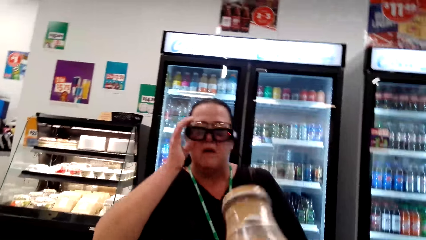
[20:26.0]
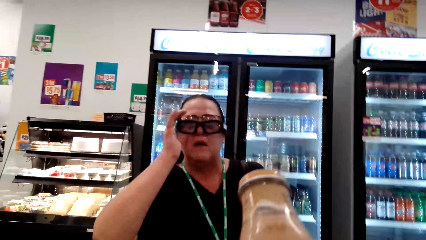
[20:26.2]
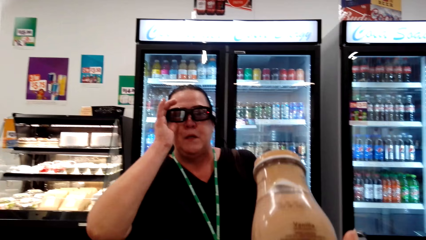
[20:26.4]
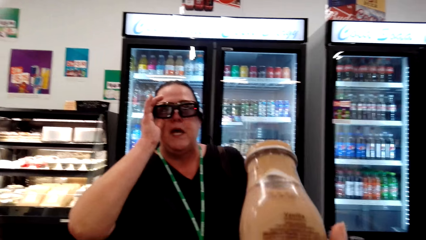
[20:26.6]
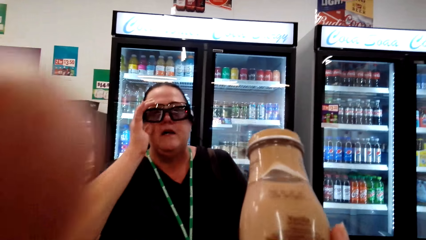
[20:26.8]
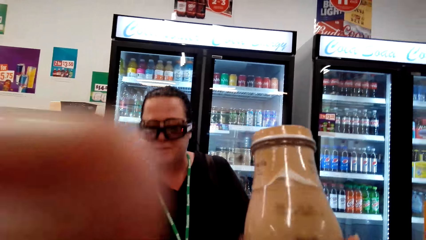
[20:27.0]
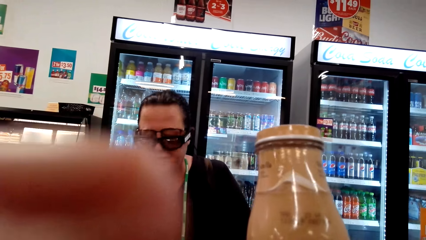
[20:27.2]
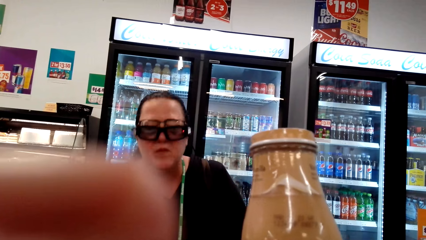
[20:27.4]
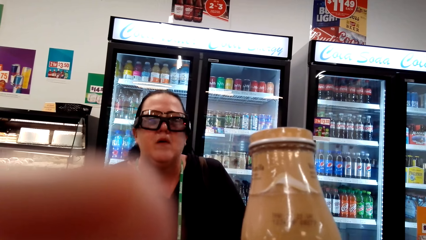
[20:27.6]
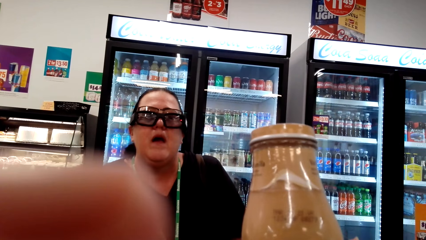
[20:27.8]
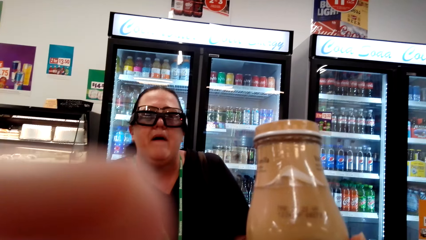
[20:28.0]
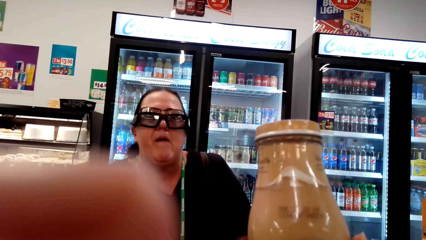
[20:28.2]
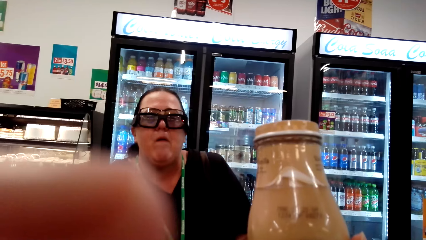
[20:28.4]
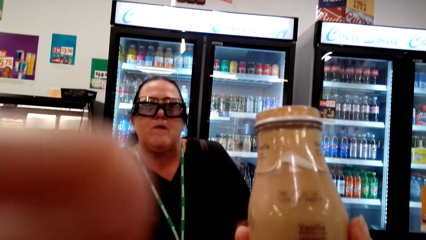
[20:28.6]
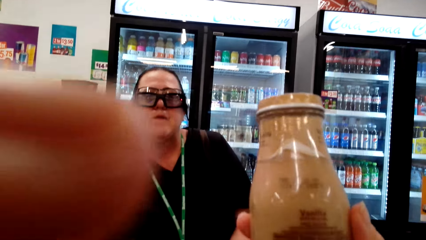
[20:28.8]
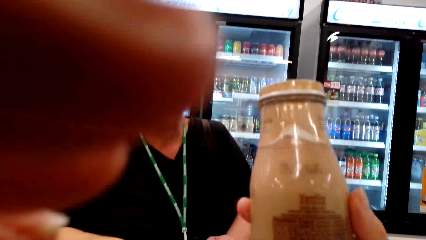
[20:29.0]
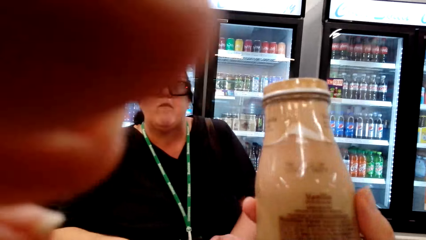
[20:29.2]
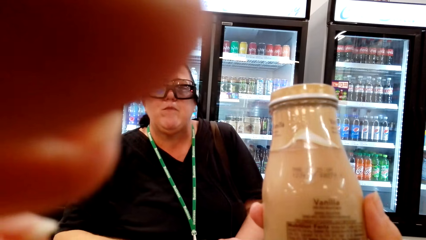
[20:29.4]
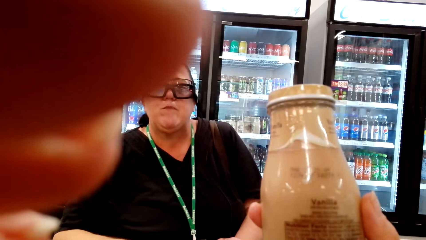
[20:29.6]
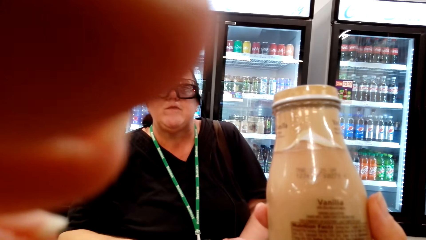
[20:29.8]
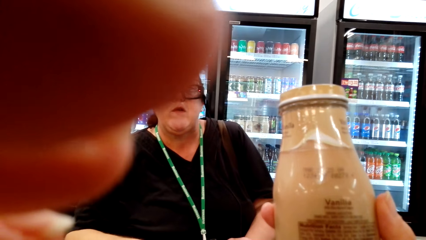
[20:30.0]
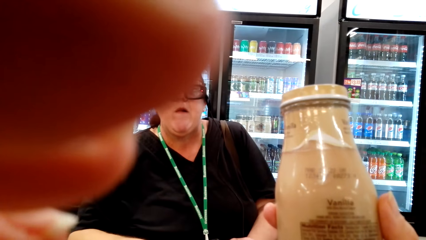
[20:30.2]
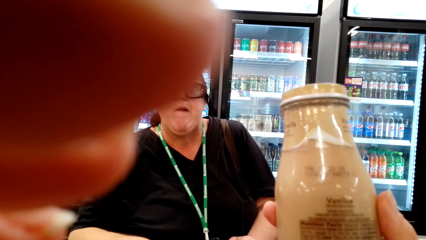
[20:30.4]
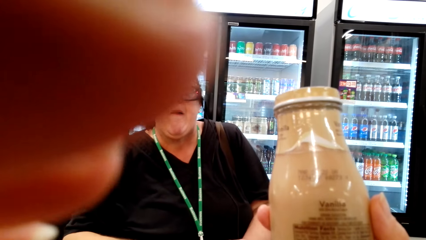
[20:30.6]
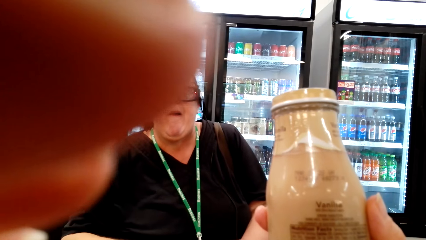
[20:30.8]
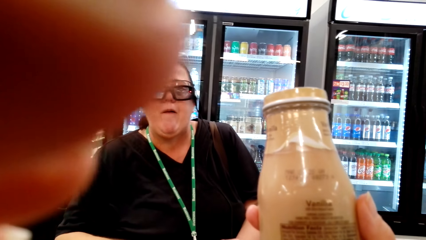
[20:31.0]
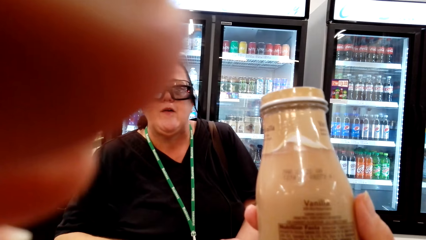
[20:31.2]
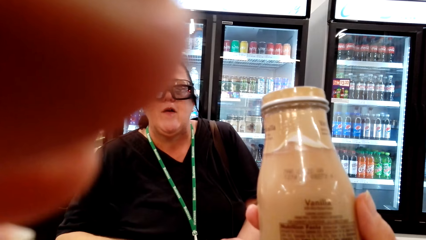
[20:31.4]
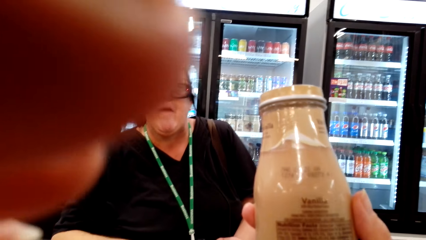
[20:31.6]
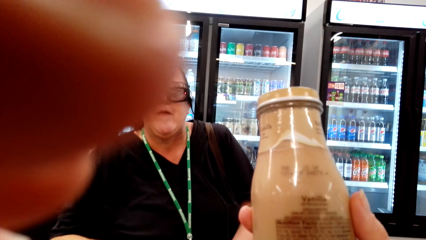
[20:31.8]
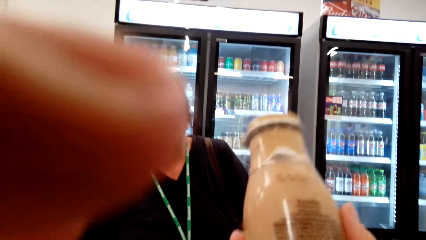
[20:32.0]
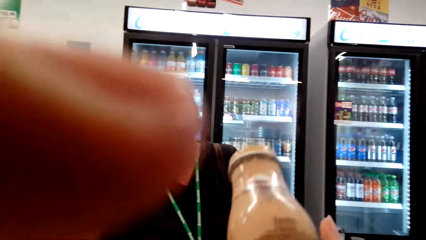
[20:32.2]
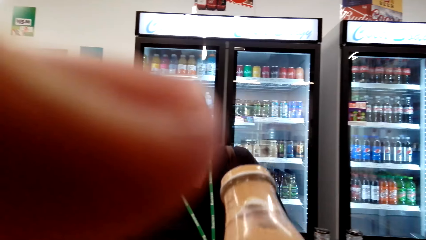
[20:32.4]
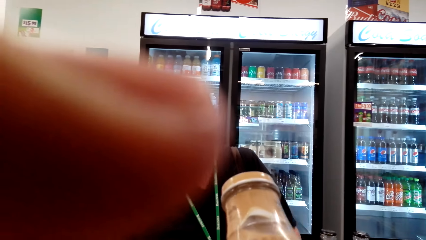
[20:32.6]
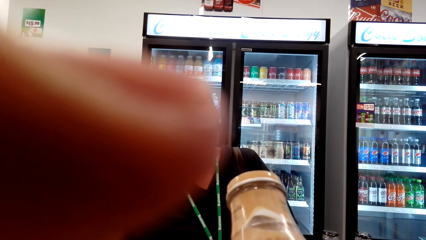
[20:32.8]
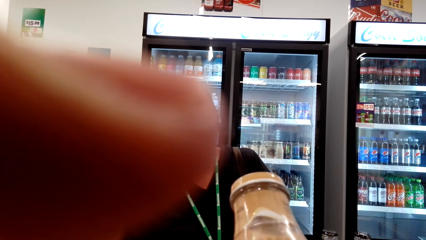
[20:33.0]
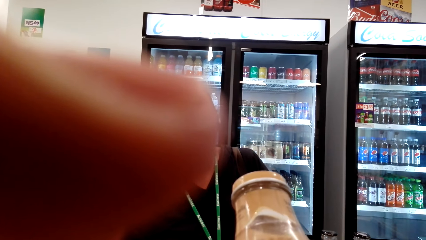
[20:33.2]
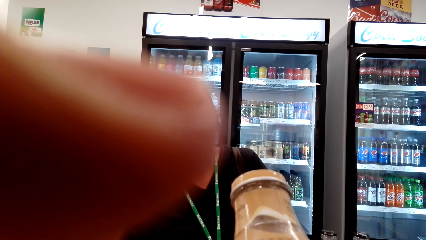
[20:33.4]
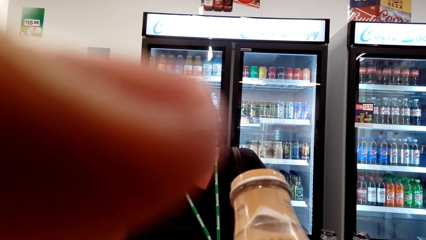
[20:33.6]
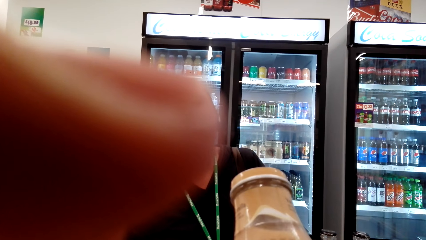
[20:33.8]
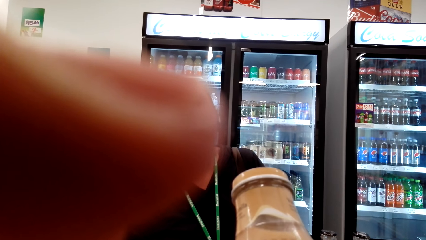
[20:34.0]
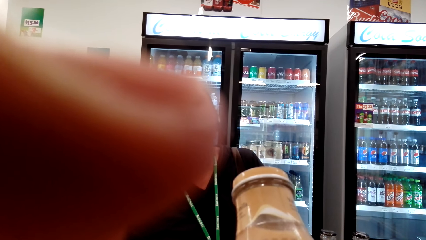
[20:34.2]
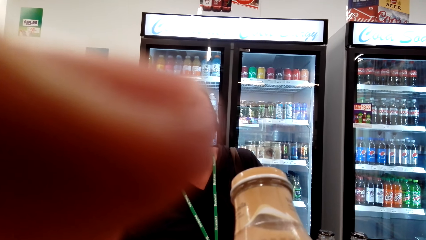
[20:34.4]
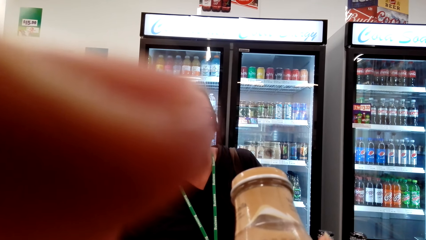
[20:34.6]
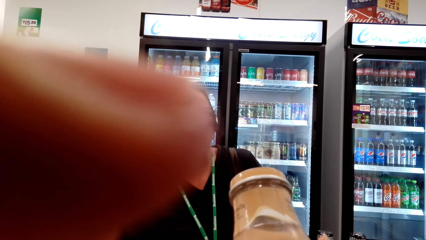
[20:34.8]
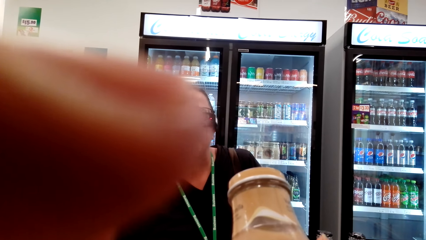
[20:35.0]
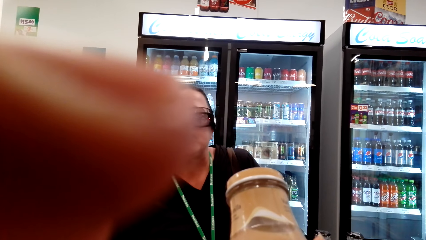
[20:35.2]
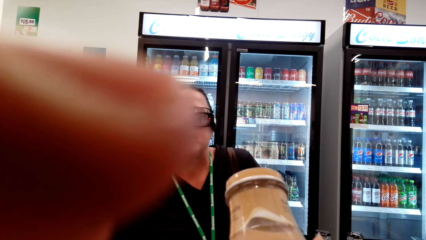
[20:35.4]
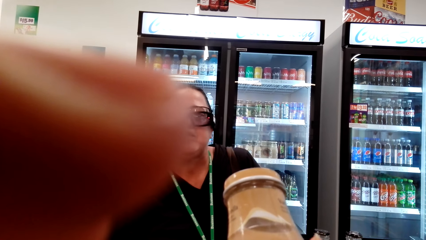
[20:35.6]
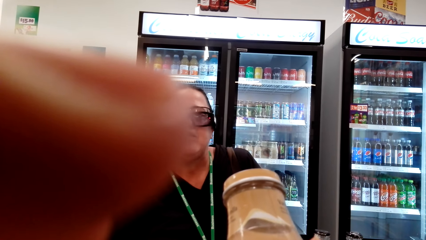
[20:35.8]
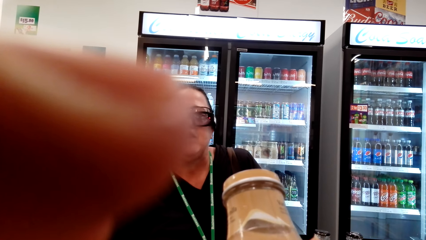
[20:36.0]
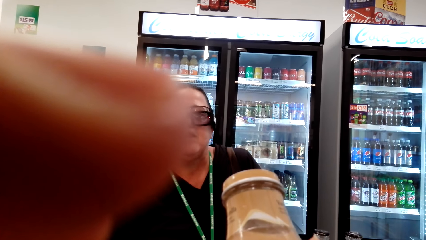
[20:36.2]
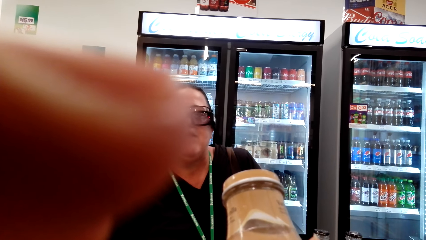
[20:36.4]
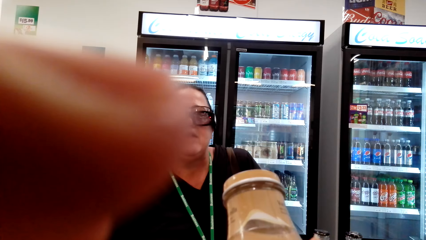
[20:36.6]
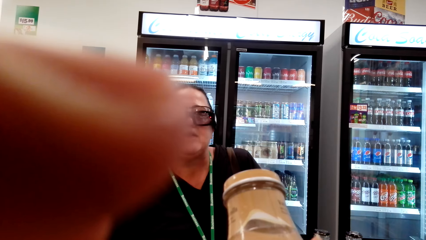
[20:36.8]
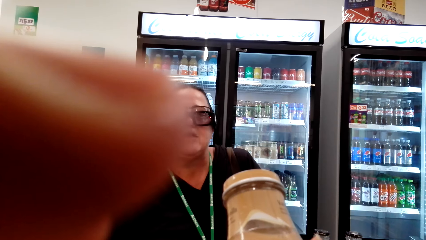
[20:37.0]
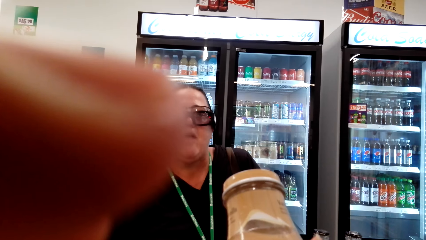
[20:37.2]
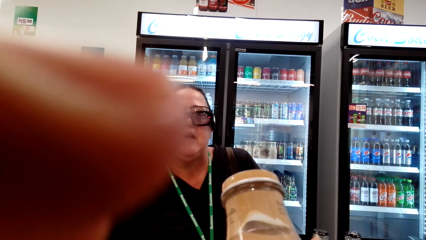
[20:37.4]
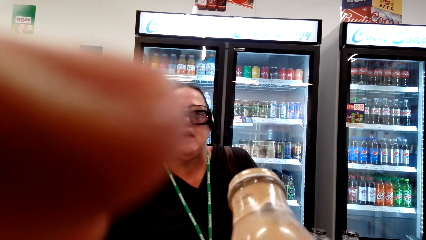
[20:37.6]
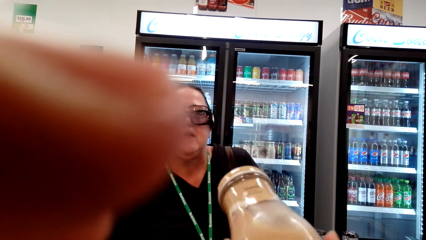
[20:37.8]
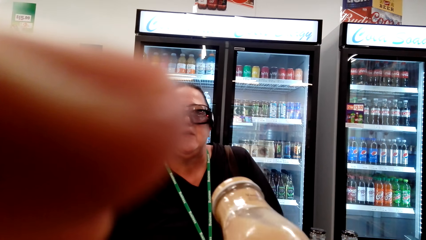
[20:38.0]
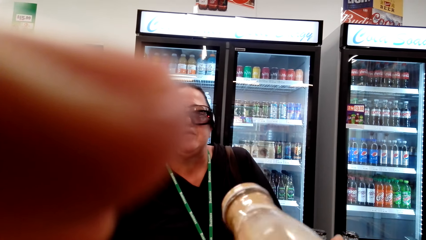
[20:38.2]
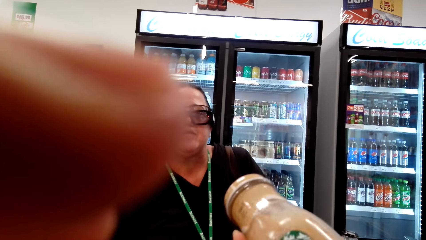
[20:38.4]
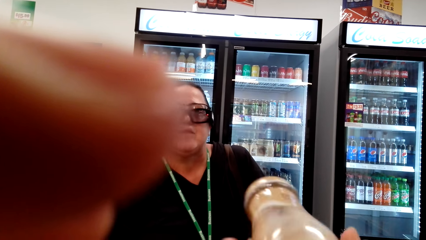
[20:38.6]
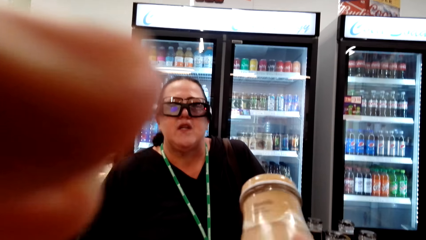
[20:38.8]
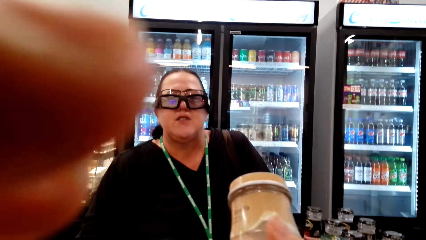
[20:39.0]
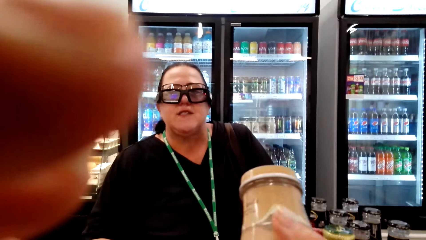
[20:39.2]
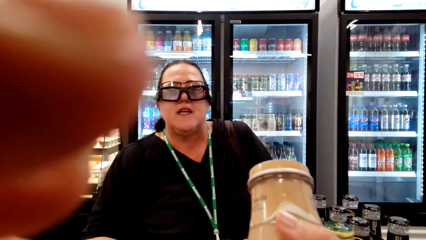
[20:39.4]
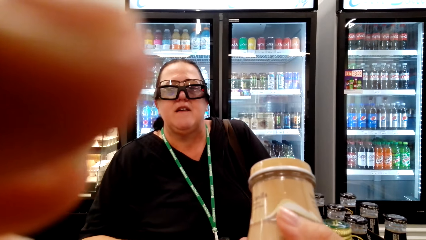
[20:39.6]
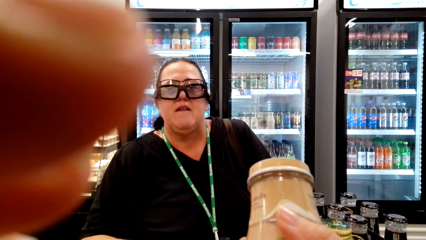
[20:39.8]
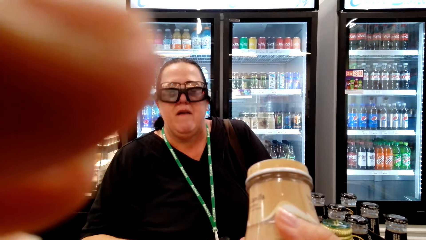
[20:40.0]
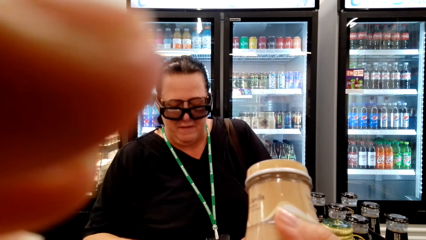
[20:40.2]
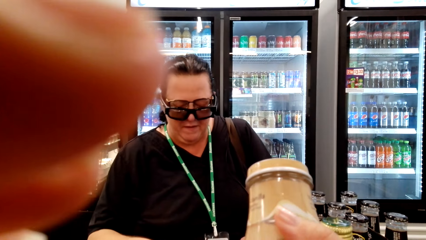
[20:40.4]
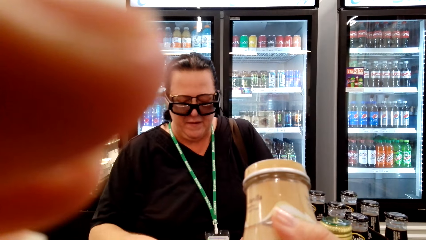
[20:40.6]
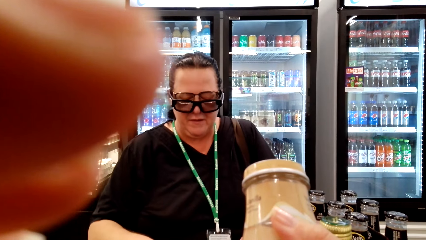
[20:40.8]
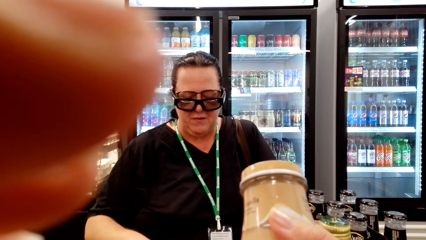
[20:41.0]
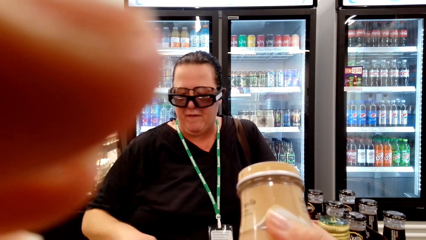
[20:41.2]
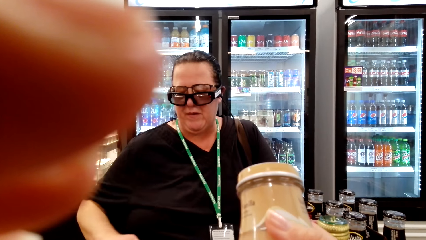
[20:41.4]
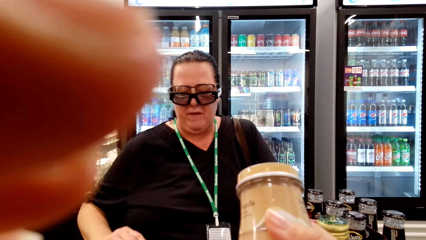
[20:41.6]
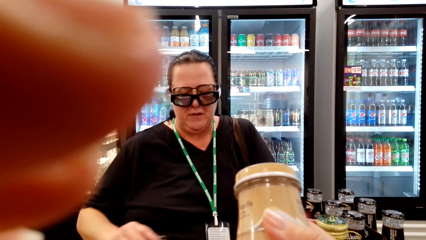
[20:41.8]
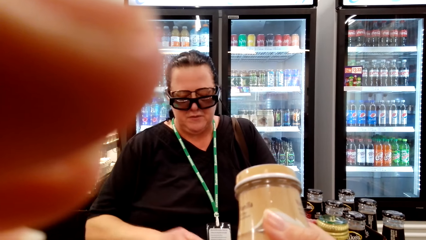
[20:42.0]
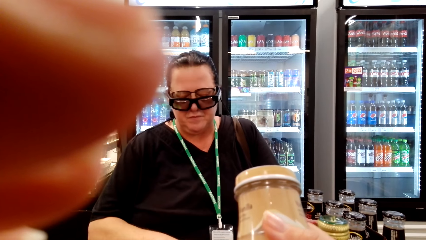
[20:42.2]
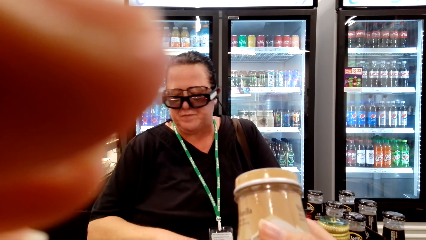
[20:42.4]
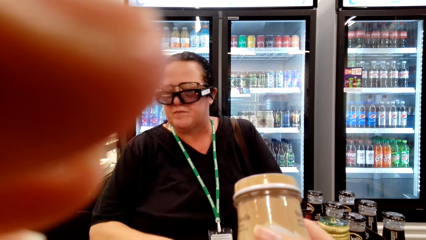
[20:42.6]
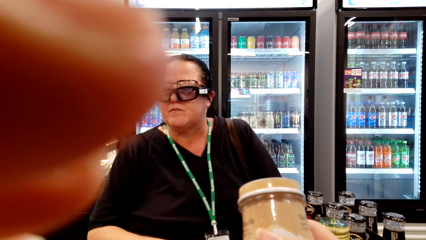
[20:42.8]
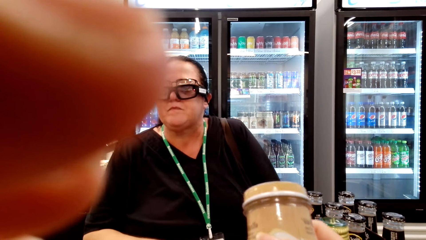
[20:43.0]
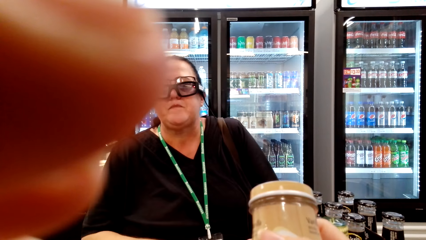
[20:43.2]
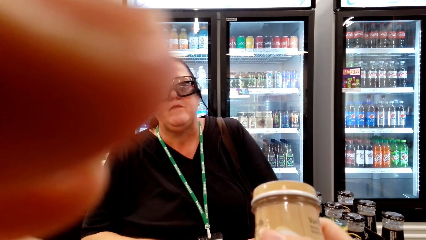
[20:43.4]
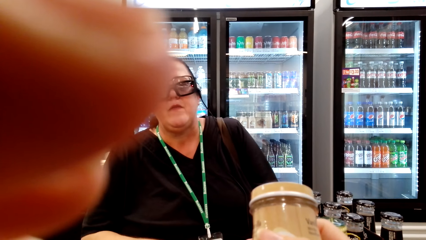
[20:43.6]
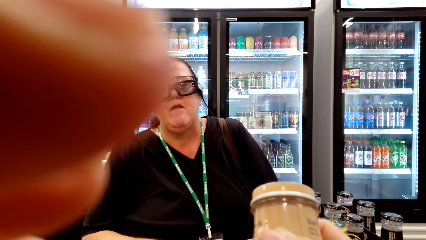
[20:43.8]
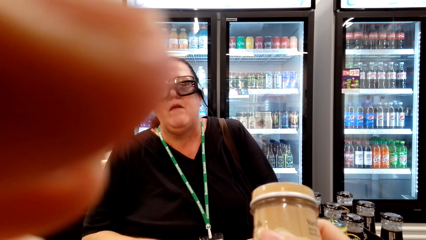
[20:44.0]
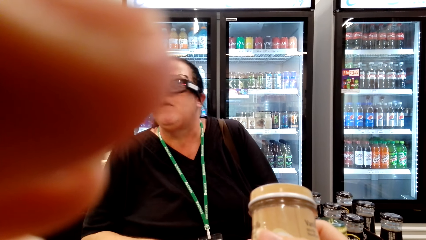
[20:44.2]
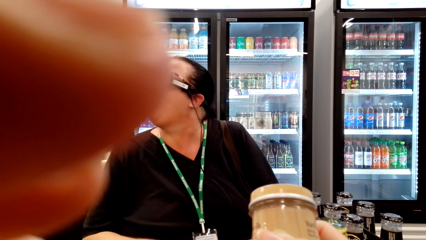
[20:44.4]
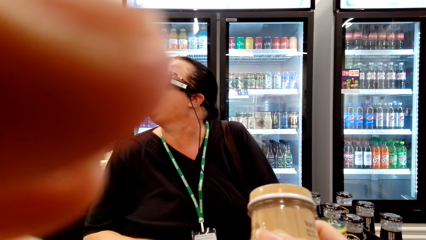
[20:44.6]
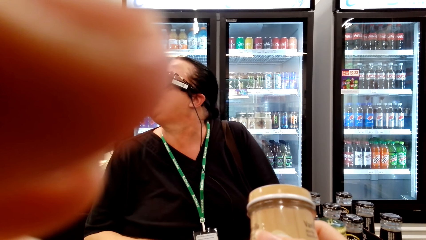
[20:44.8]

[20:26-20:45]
The camera wearer holds the drink. A woman converses with the camera wearer, adjusts her glass and drops her hand. The camera wearer looks at the drinks. She raises her hand. She converses with the woman. She looks at the drinks. She shakes the drink. The woman converses with the camera wearer and moves her hand around the table. The camera wearer looks at the drinks.
